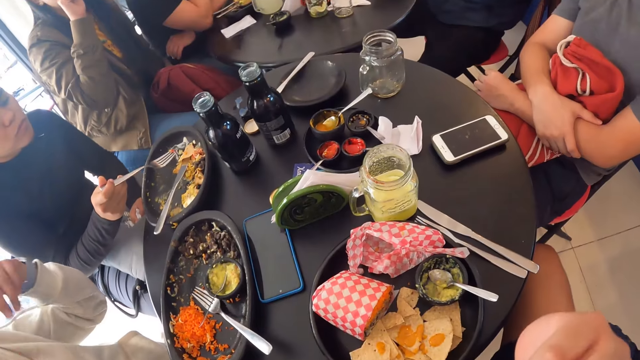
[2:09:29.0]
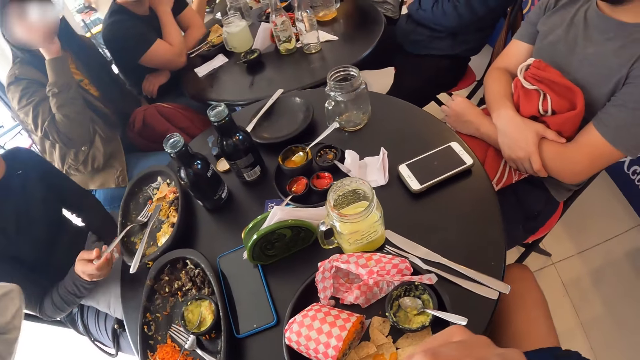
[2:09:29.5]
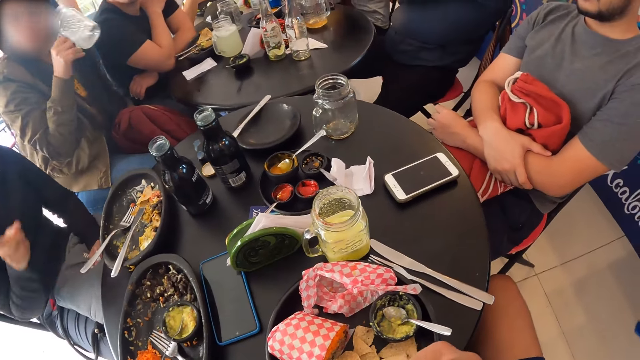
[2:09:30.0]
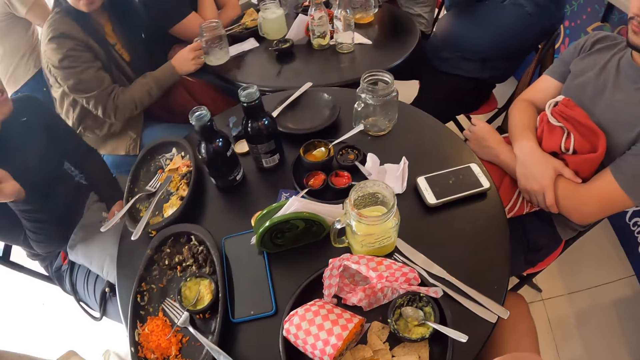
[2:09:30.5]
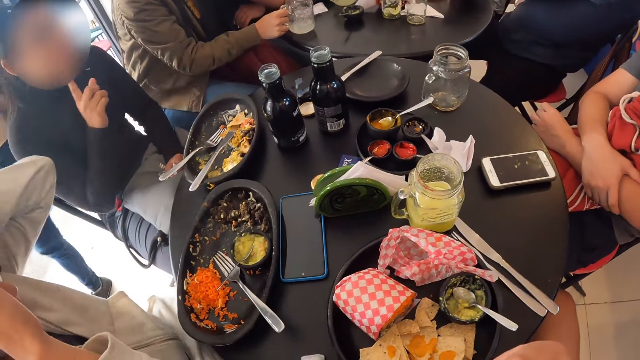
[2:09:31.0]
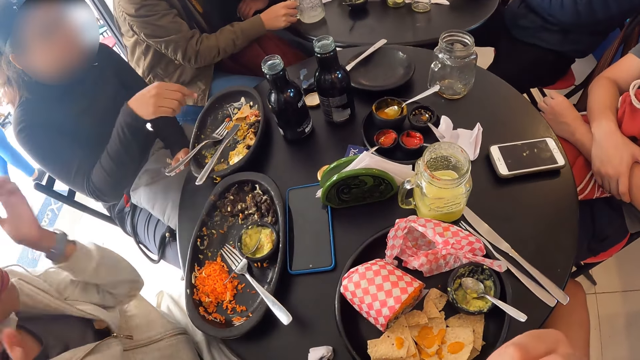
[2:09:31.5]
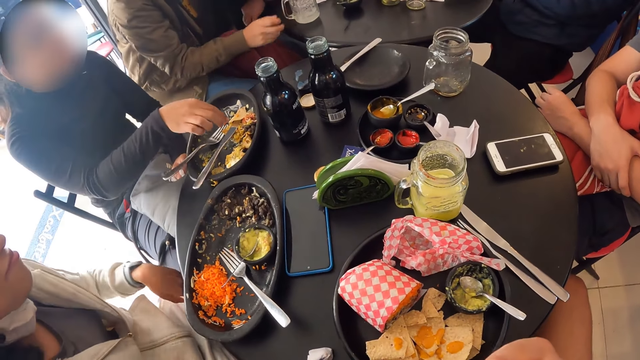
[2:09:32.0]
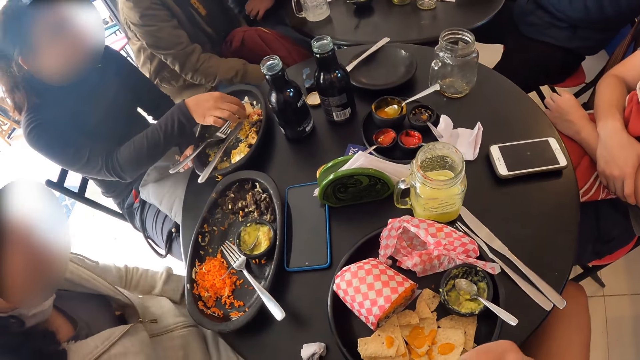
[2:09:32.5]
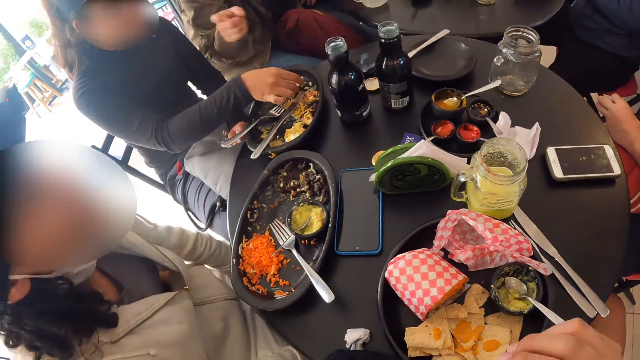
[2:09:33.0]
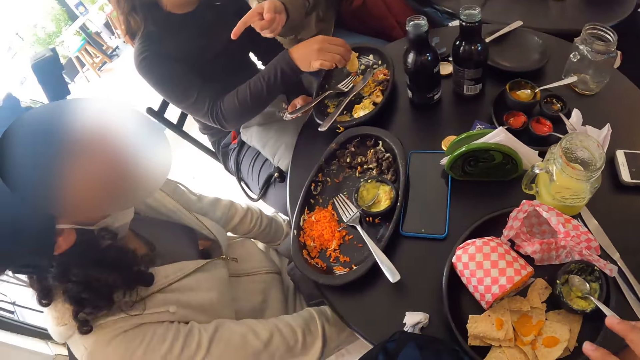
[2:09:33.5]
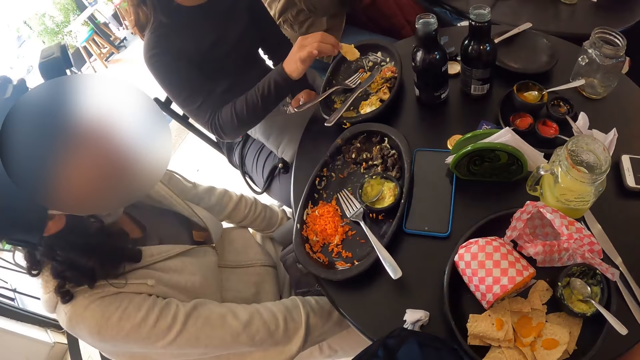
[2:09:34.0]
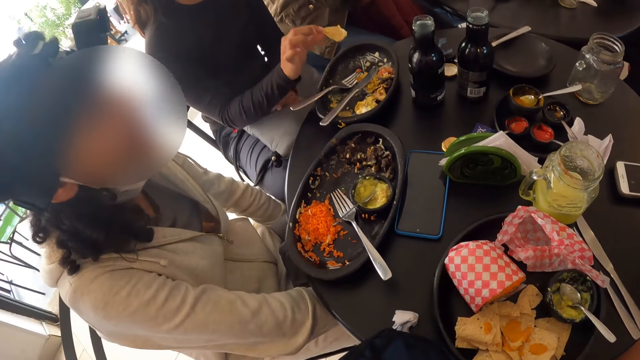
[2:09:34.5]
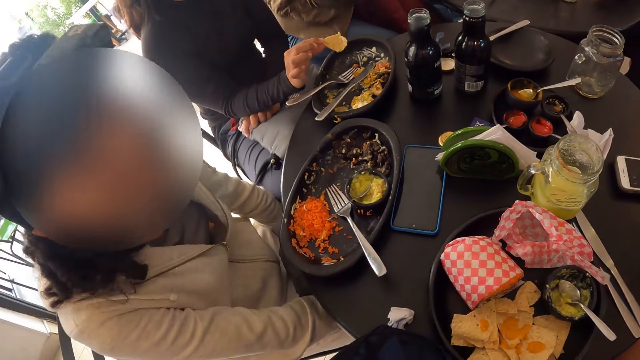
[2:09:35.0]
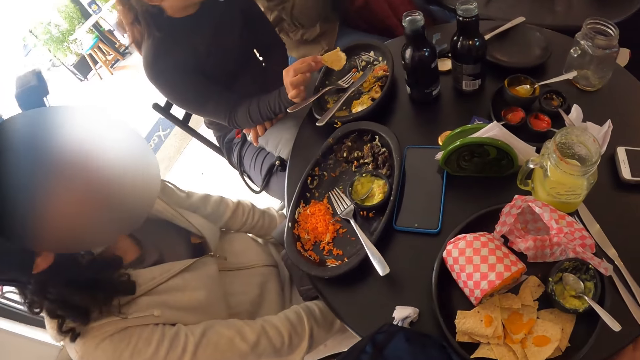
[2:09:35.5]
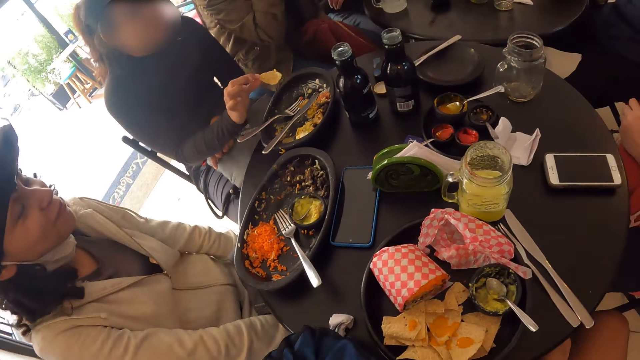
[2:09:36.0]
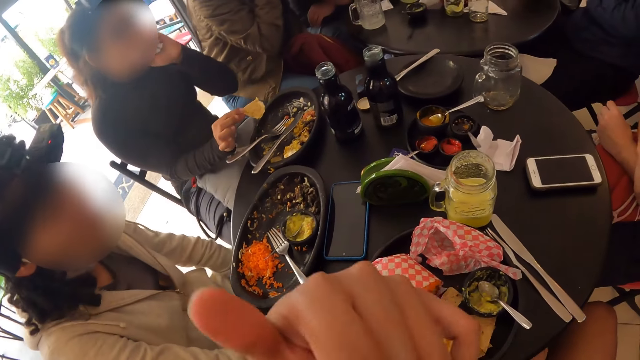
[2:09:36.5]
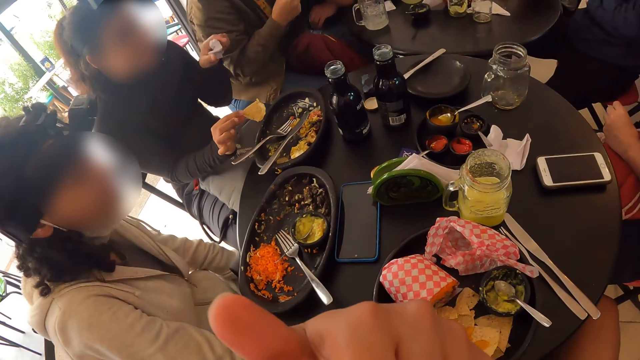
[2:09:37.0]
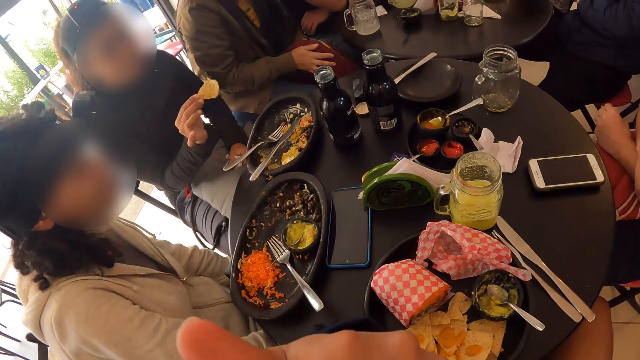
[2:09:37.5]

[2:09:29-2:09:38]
The camera wearer eats the tortilla chip in her right hand. They move their body.

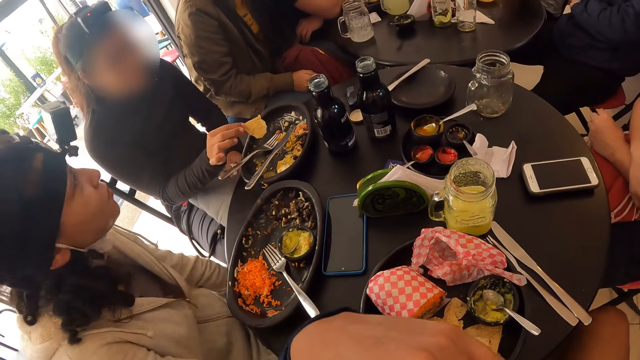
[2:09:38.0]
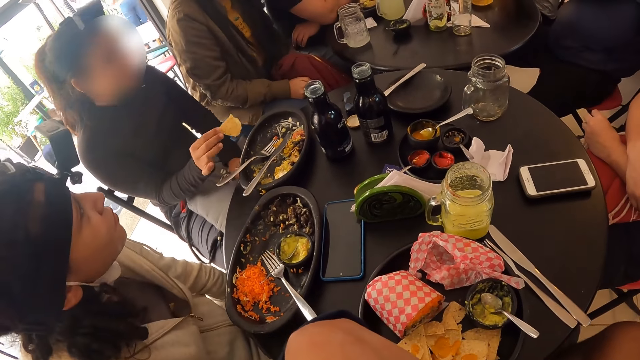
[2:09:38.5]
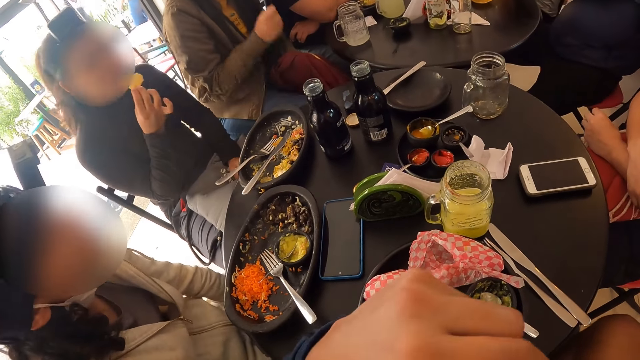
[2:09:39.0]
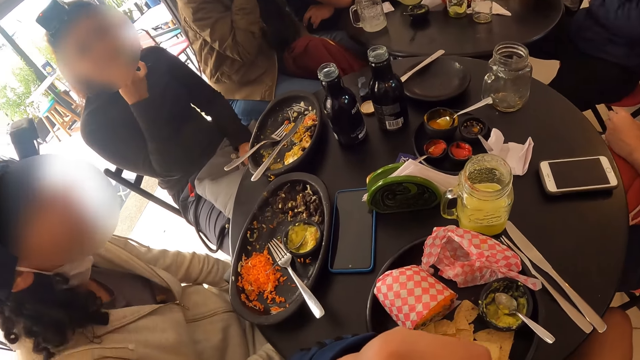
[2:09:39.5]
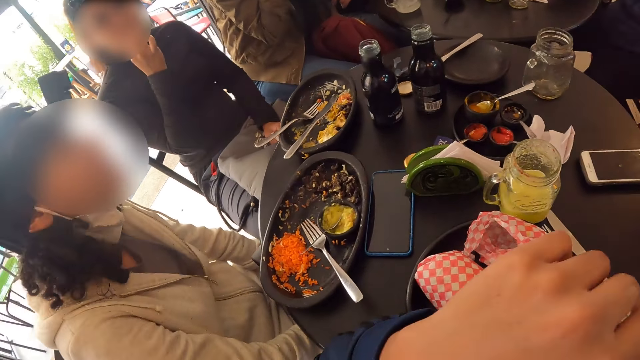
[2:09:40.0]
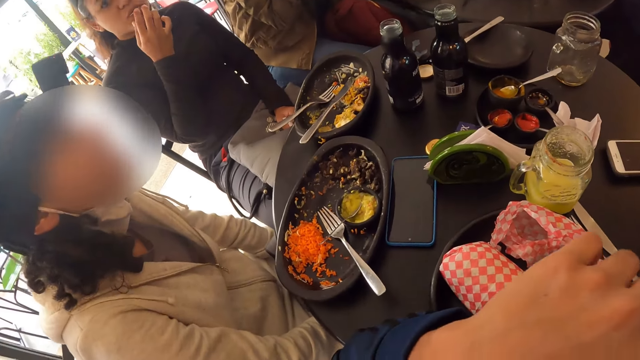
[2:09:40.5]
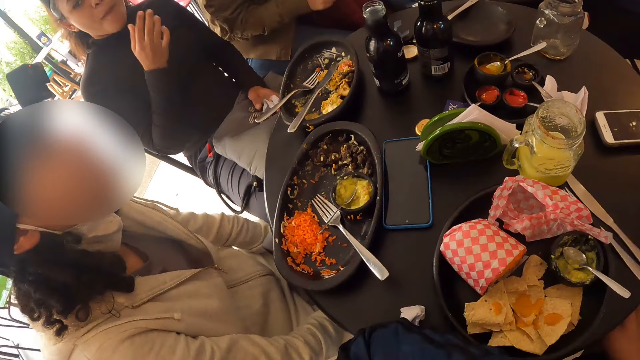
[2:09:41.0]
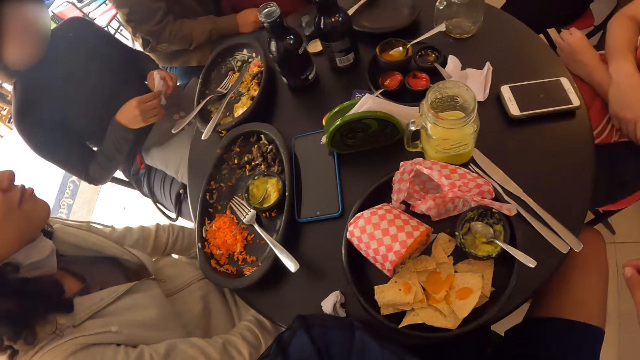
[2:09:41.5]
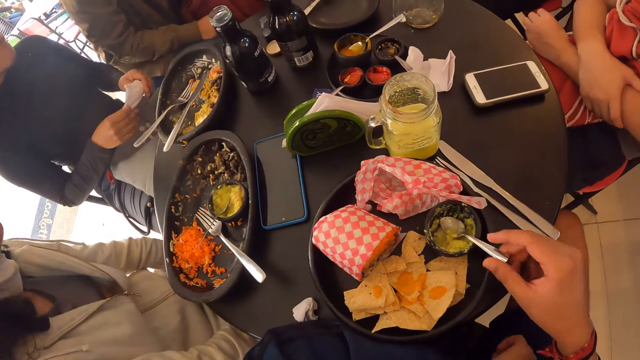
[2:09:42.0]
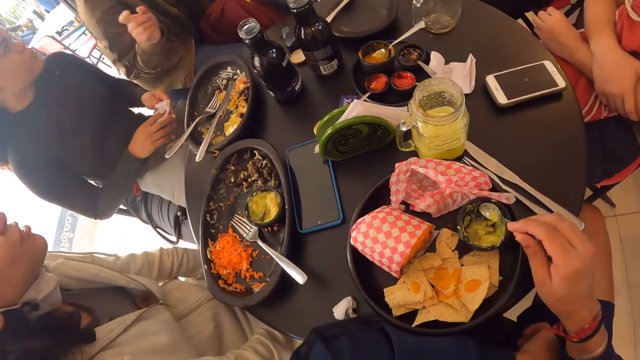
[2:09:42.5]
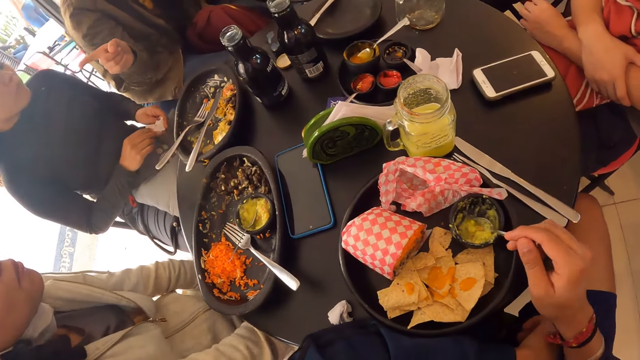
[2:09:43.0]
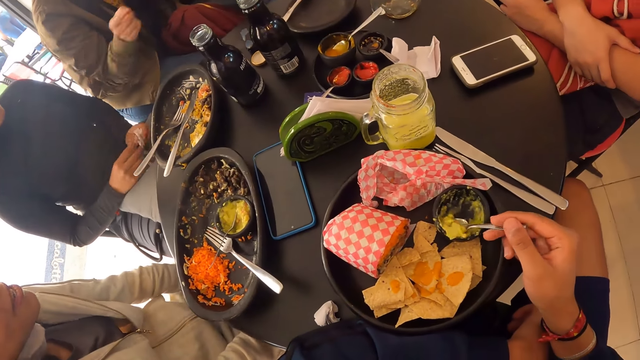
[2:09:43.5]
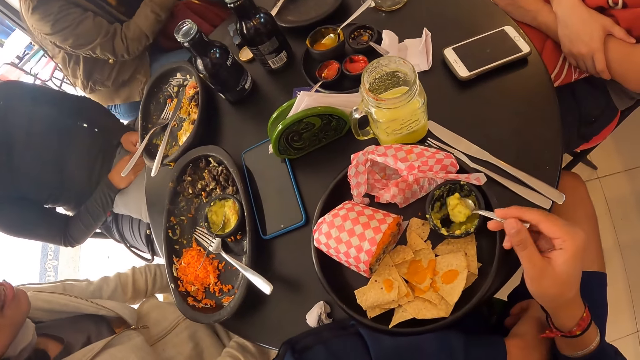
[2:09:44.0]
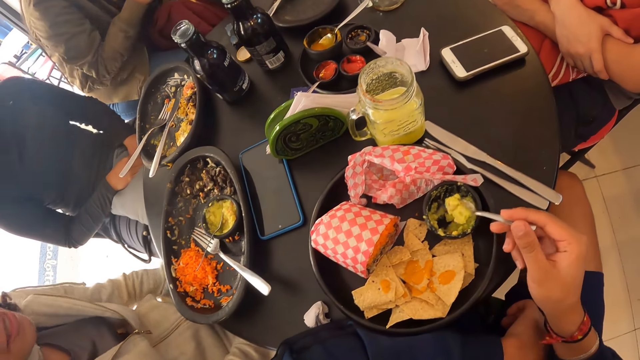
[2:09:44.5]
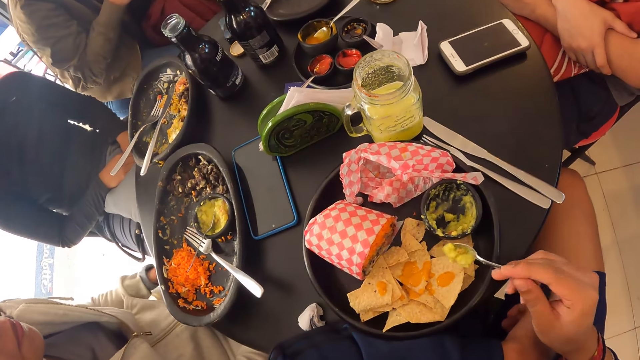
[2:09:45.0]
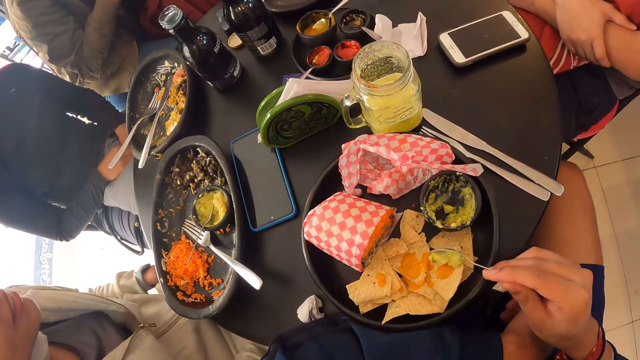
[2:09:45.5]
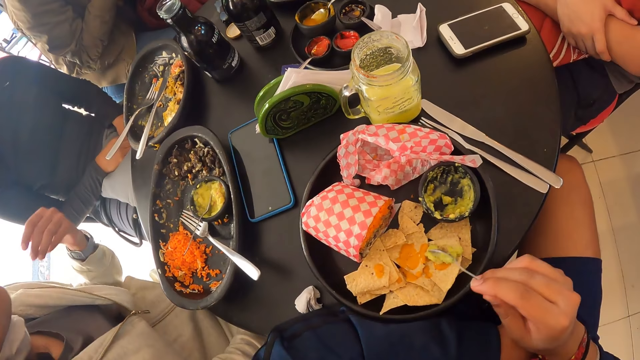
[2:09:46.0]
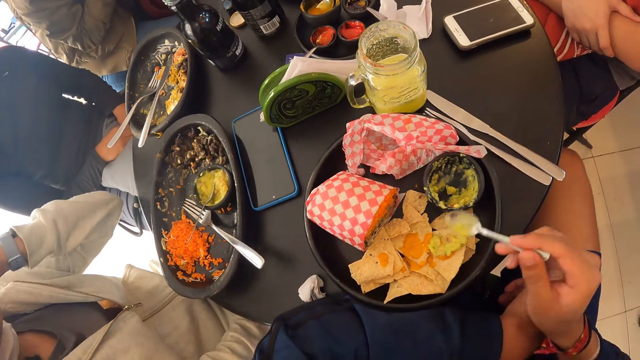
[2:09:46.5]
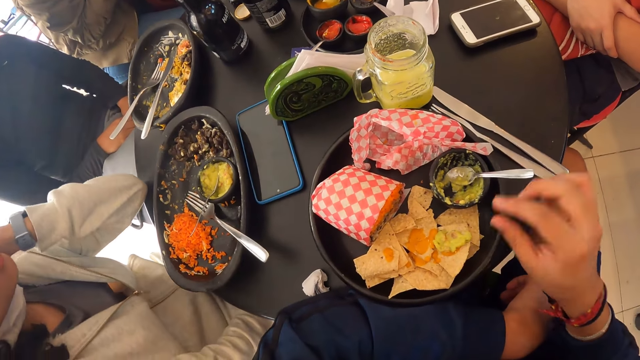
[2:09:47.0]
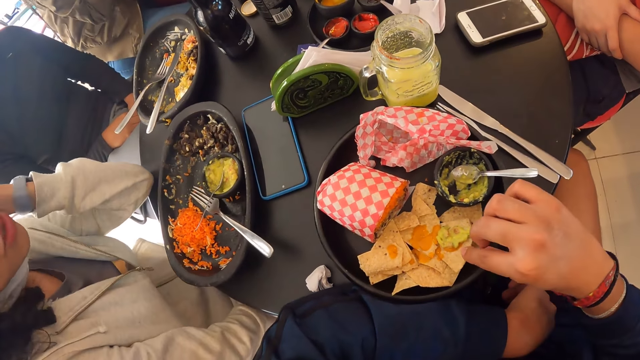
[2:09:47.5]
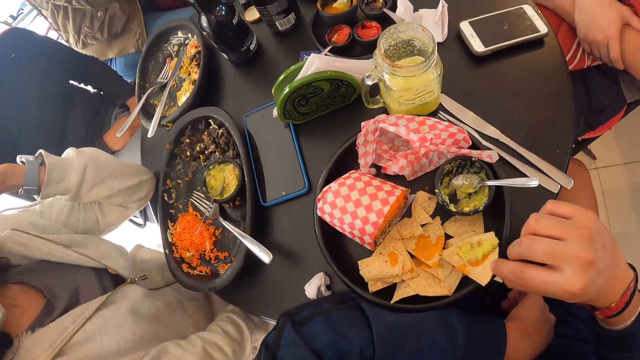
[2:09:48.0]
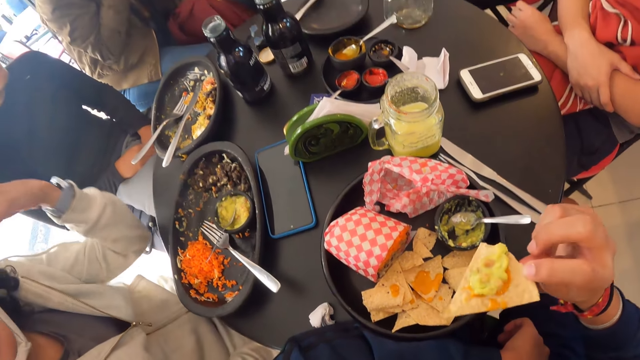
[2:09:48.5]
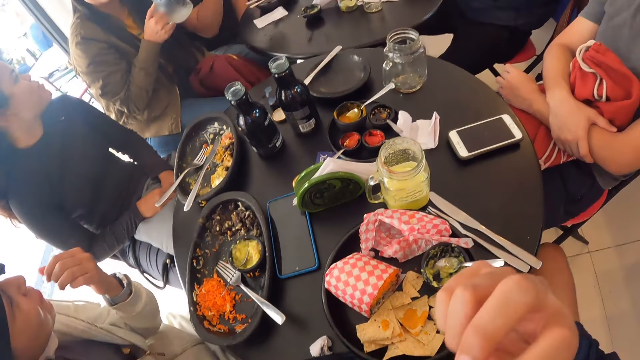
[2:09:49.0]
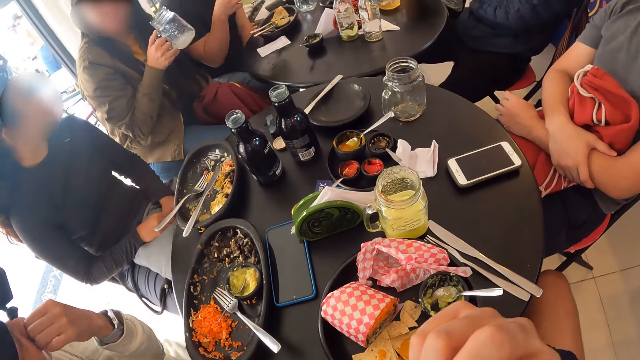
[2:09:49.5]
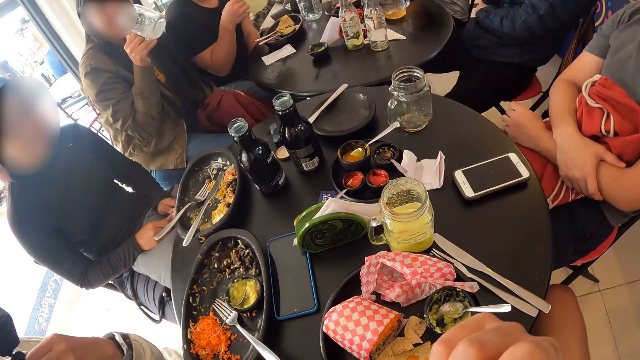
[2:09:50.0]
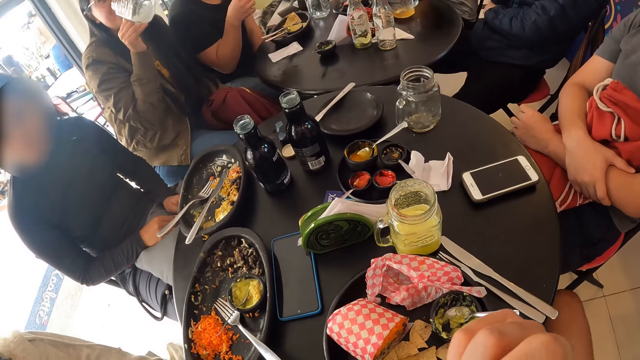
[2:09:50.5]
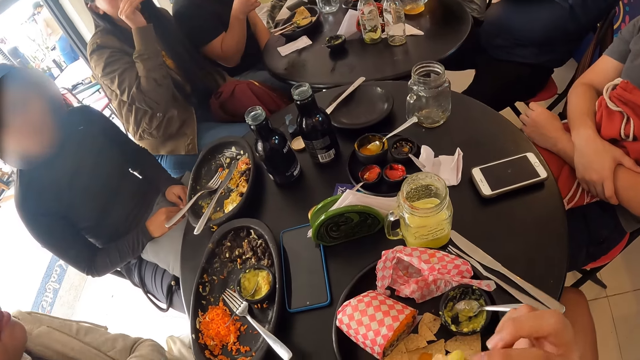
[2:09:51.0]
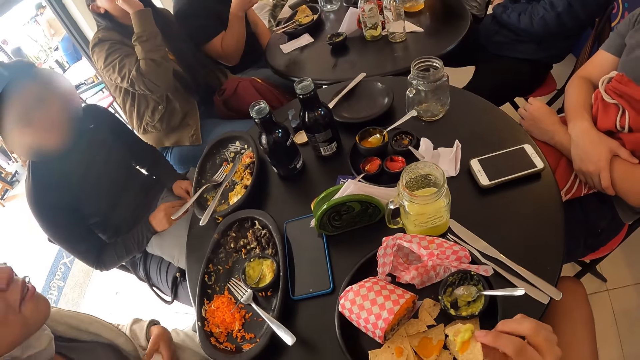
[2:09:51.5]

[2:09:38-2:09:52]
The woman eats with her right hand and wipes both hands with the serviette. The camera wearer grabs a spoon from the dip-bowl with her right hand. She packs guacamole from the dip-bowl with the spoon in her right hand. She pours guacamole on the tortilla chip with the spoon in her right hand. She drops the spoon in the plate. She grabs a tortilla chip from the plate with her right hand. She picks up the spoon from the plate. She eats the tortilla chip in her right hand. Another woman drinks from the cup in her right hand.
